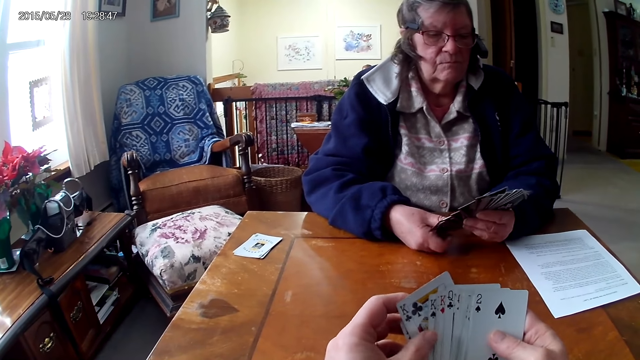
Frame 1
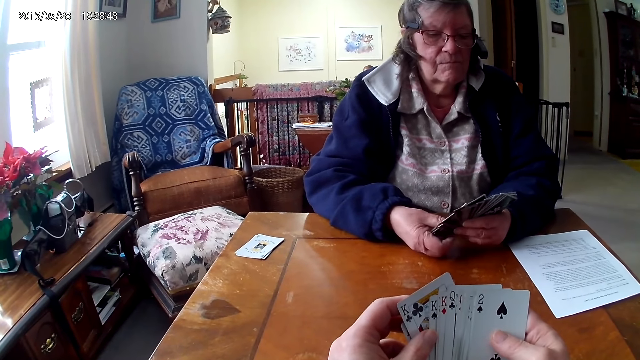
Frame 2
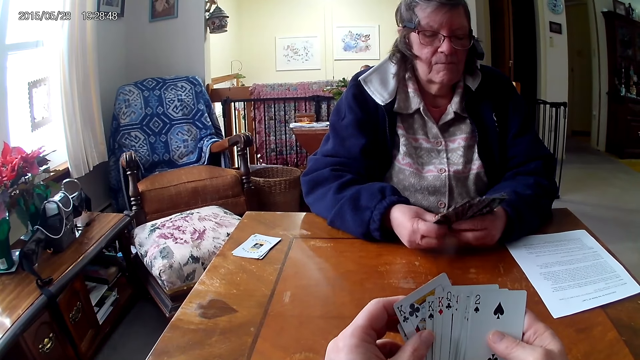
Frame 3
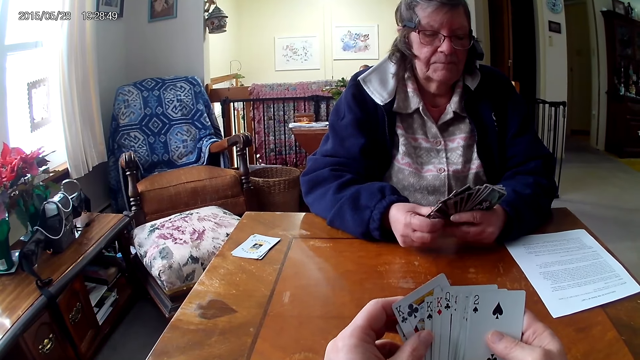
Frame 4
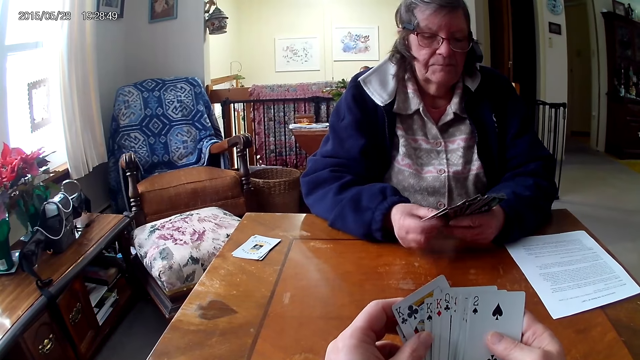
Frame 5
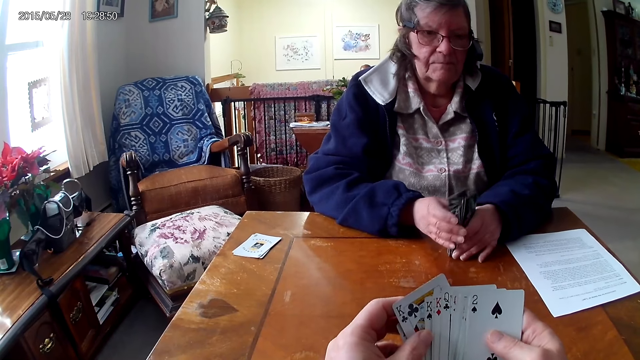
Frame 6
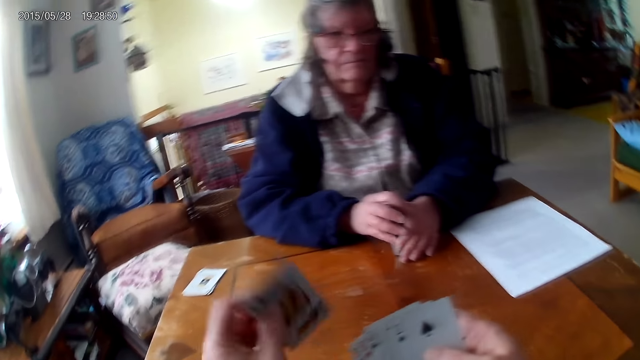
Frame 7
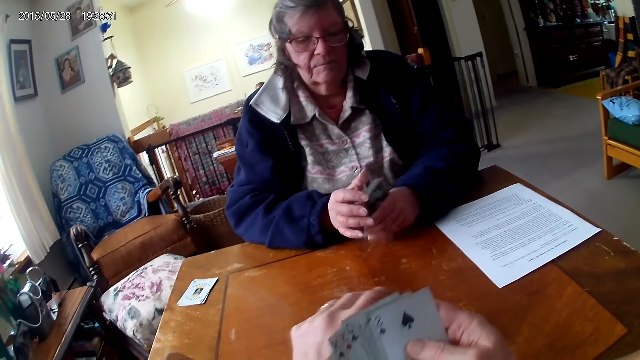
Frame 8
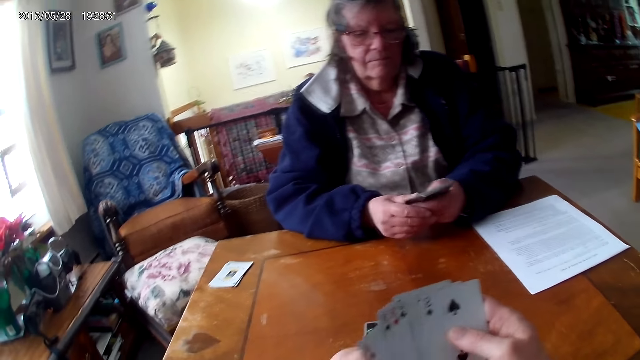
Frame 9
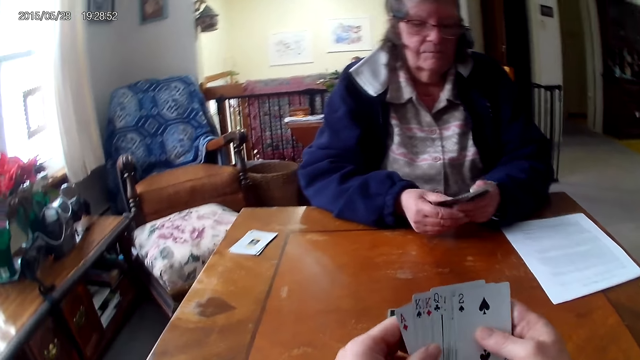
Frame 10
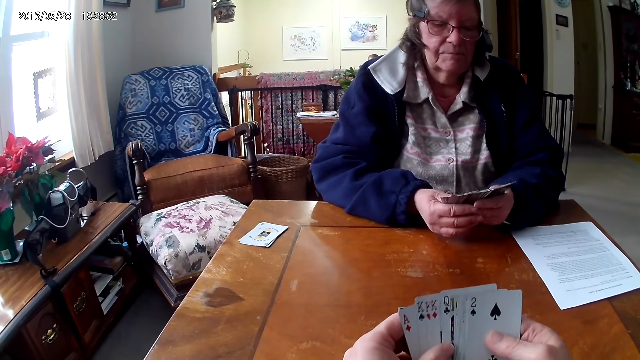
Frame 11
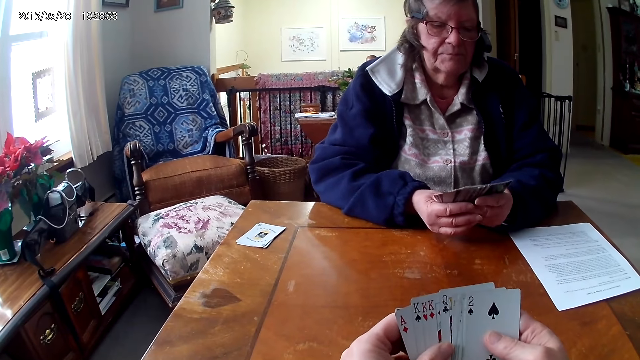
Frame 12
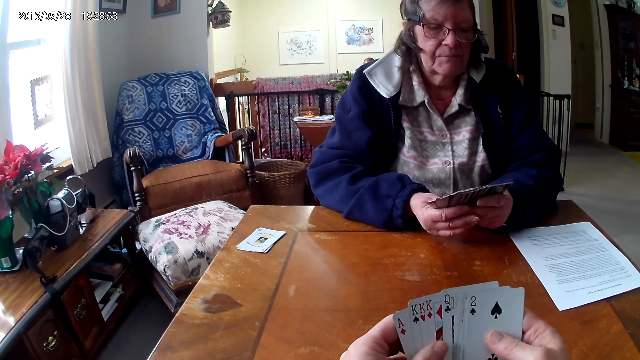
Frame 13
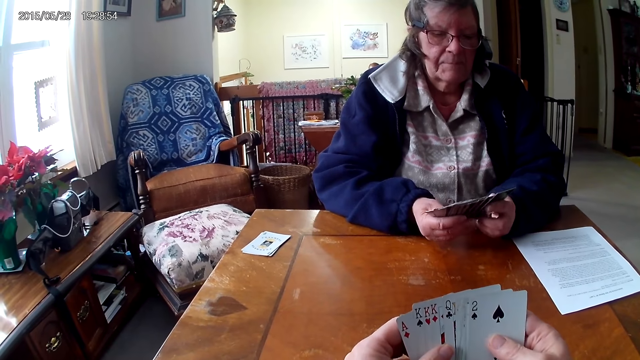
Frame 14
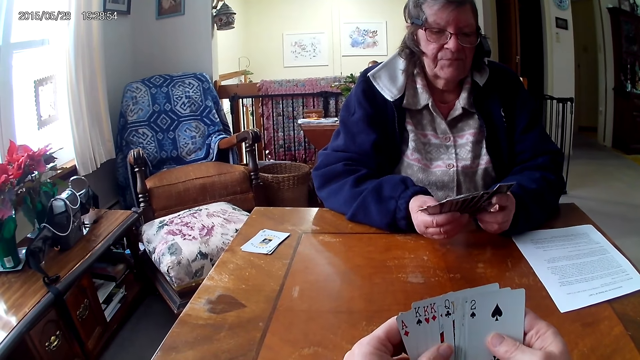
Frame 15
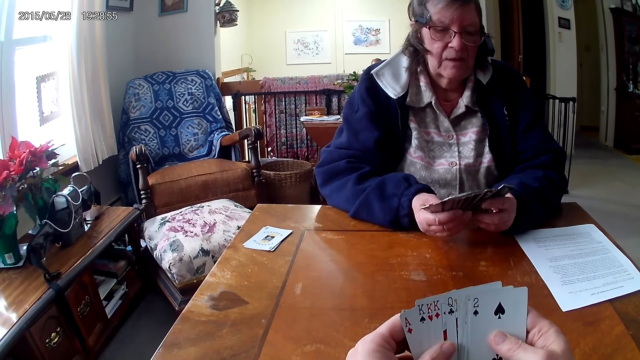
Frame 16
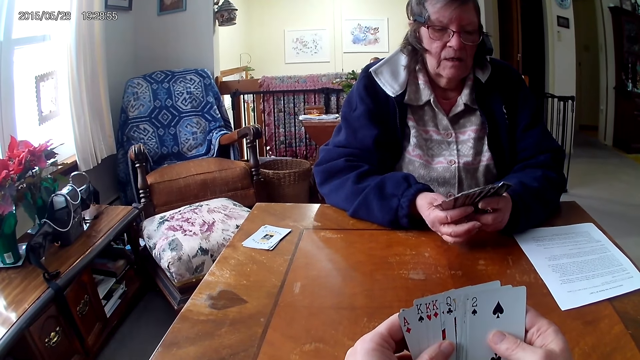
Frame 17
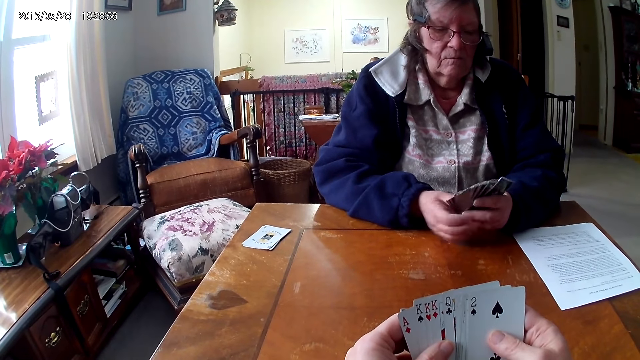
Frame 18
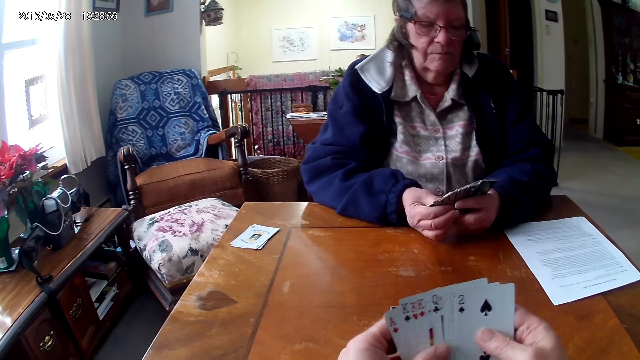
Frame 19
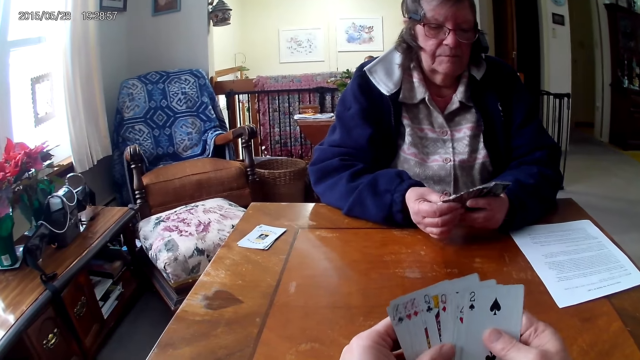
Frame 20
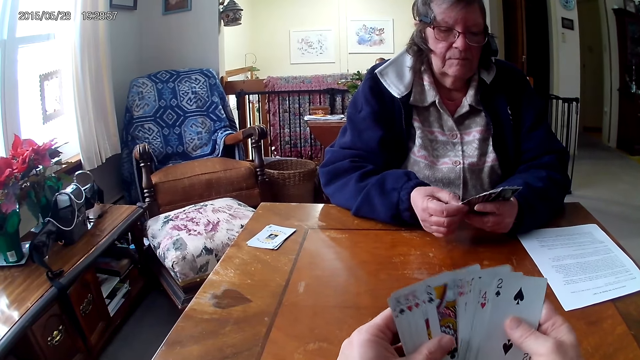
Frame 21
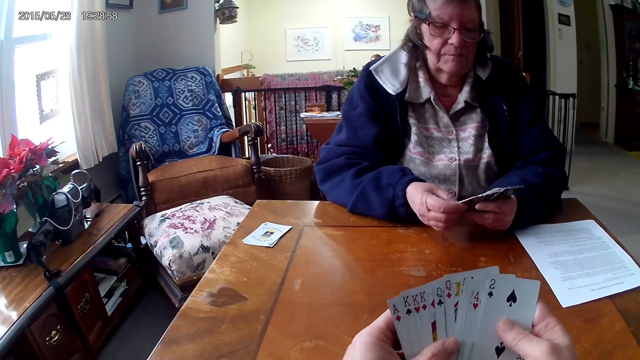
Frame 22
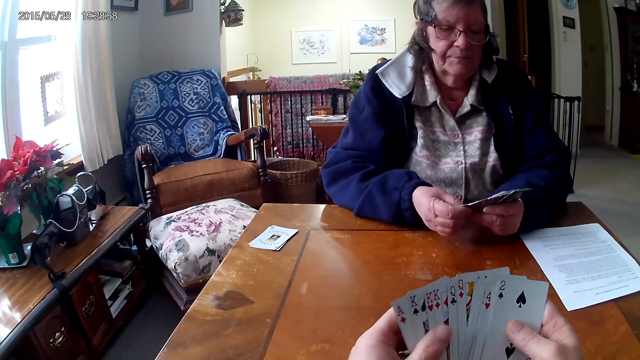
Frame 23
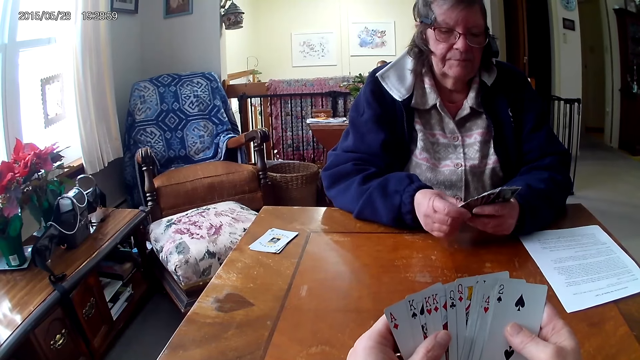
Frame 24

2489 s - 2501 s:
The camera wearer throws the card on the table. They put the cards on the table.

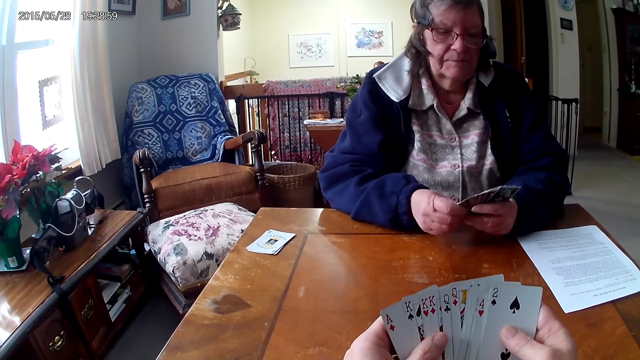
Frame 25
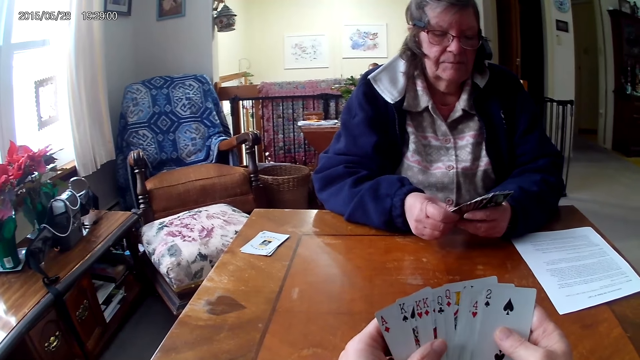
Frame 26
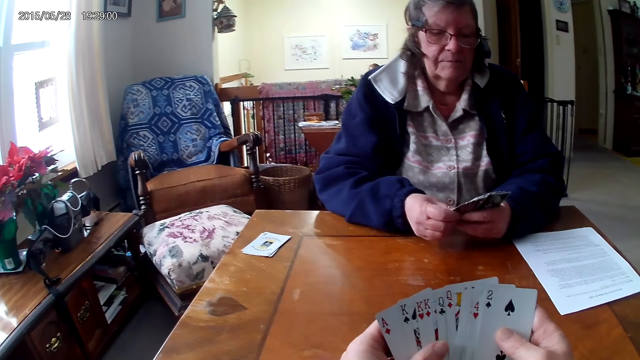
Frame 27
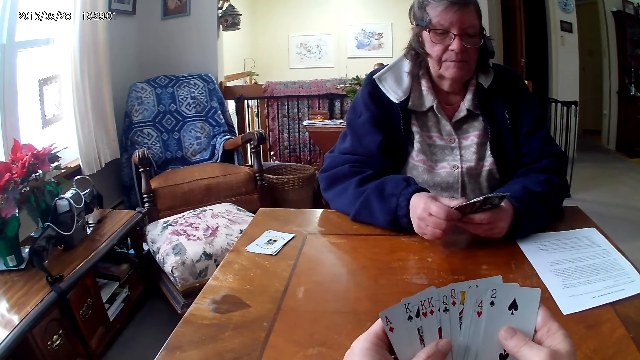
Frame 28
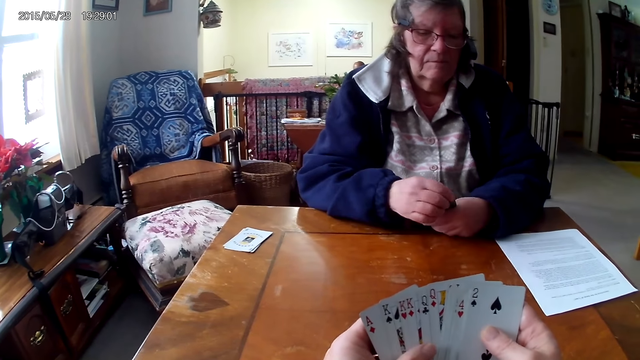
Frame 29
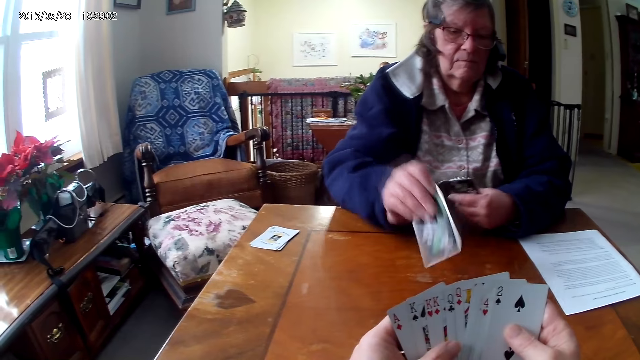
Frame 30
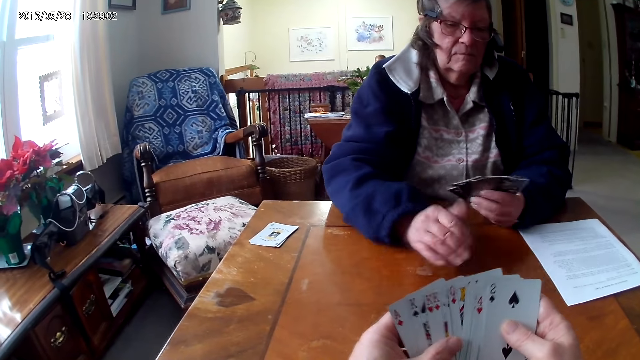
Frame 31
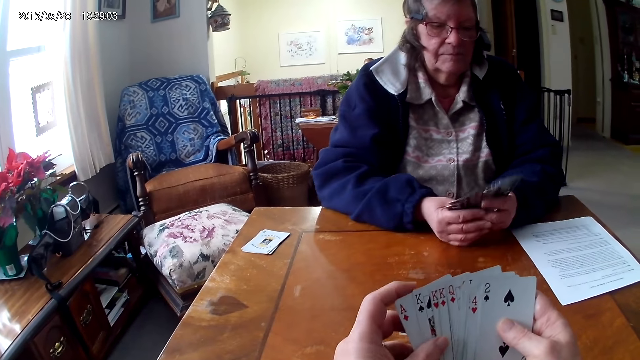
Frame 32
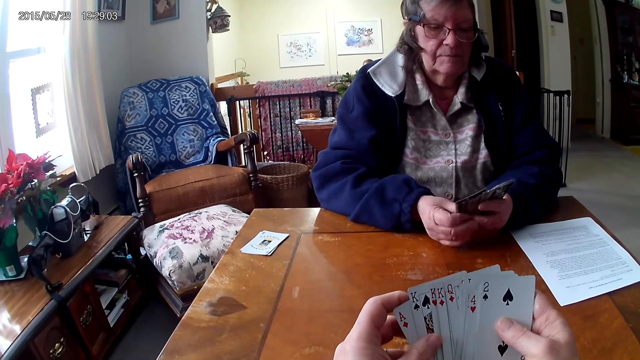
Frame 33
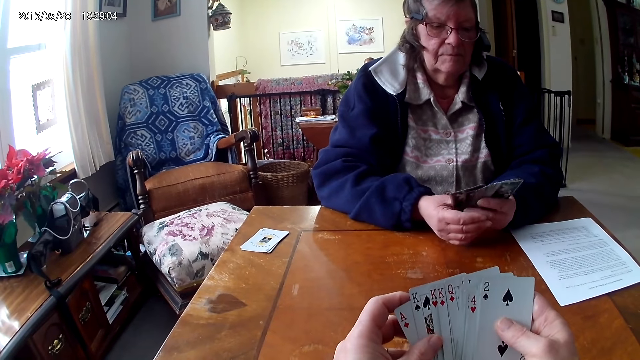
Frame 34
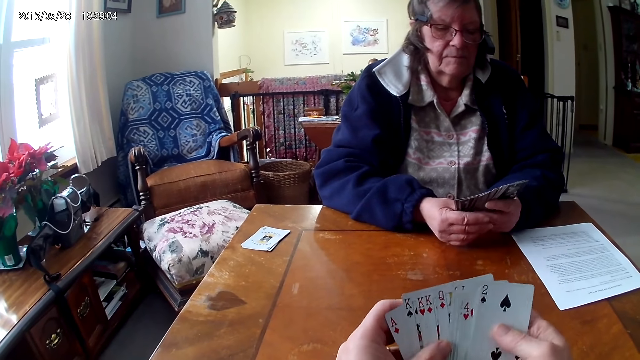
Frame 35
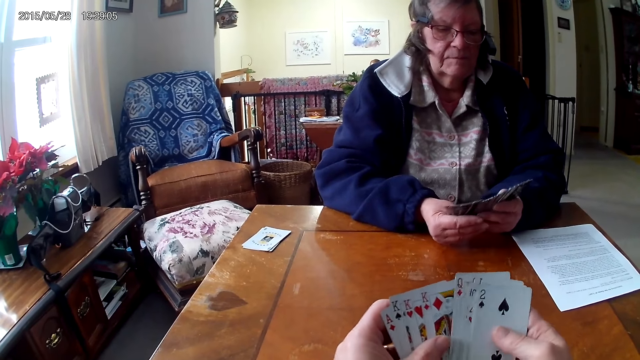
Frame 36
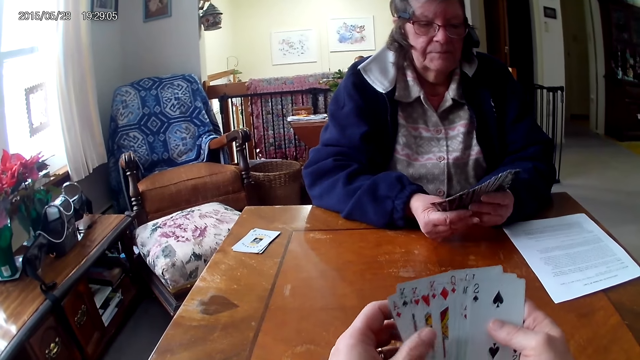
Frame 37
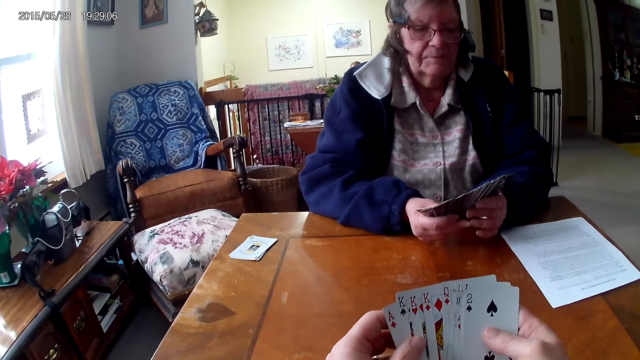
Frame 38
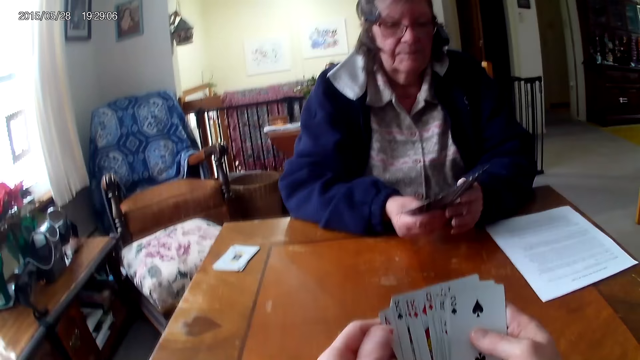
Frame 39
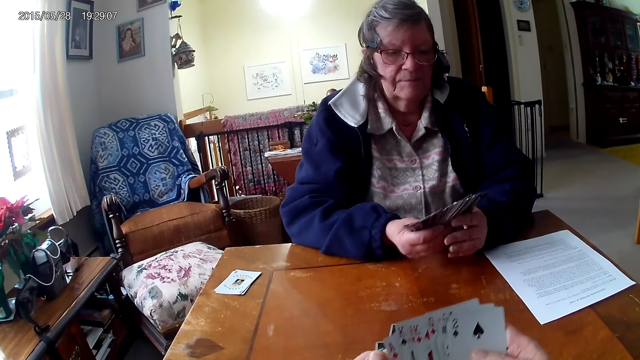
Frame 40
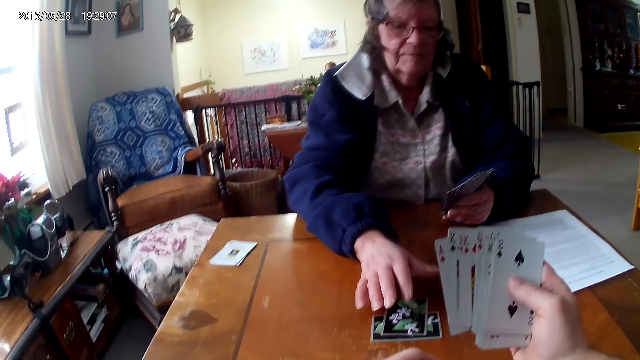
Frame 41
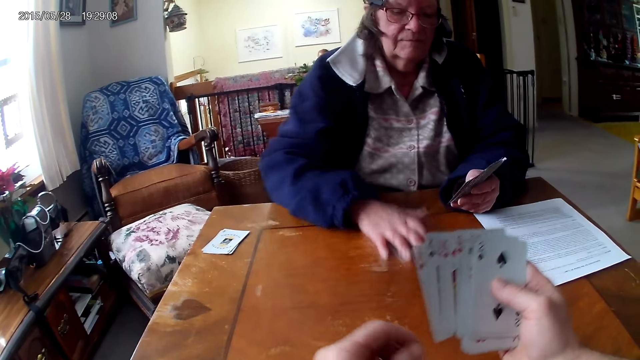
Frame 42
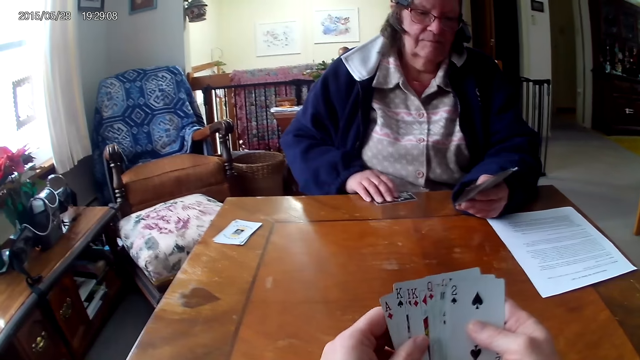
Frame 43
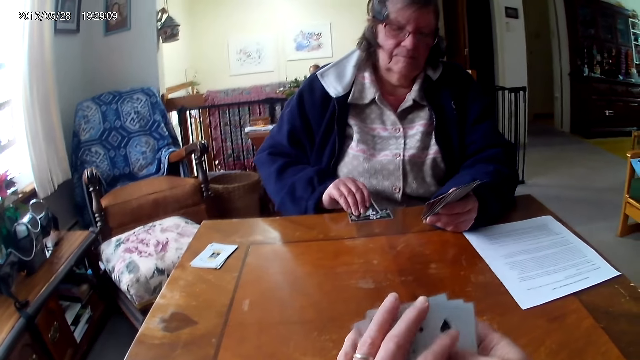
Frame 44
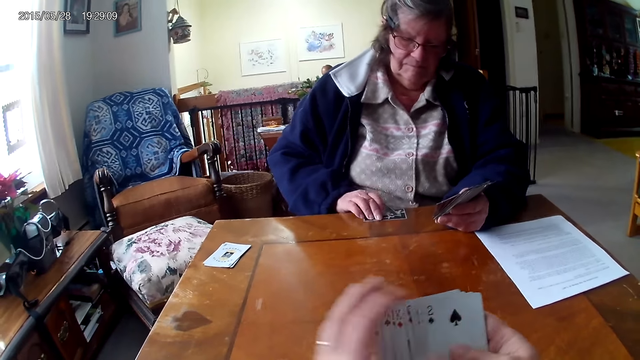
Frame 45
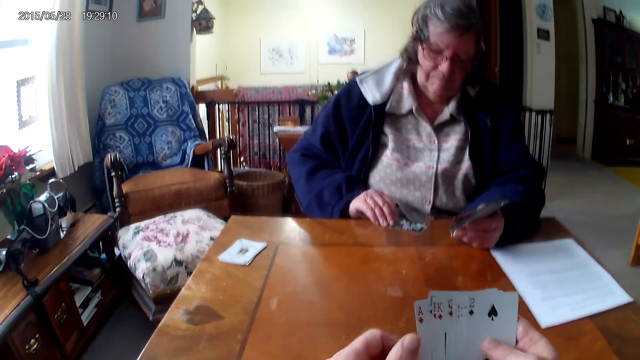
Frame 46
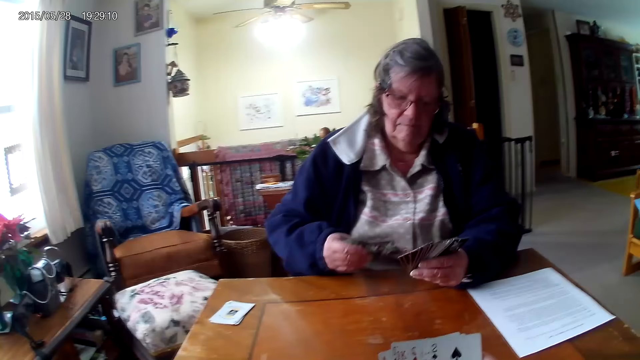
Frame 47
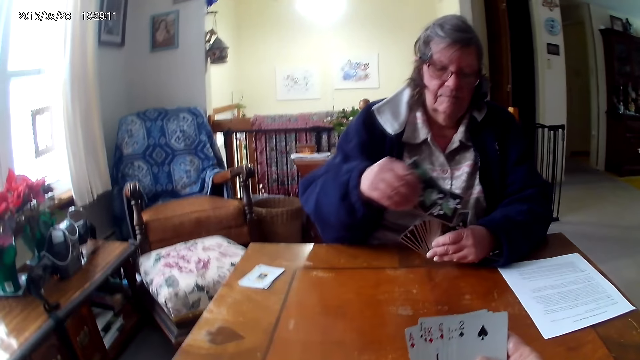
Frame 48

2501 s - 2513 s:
A woman puts the card on the table. She picks the cards from the table.
